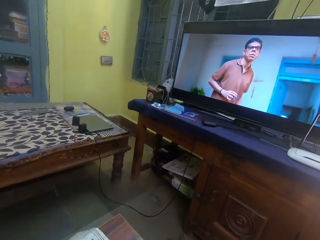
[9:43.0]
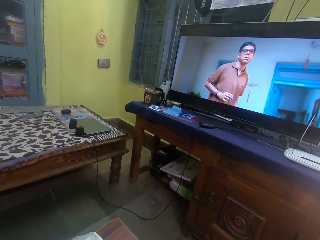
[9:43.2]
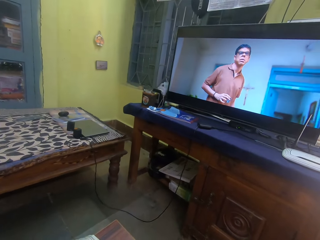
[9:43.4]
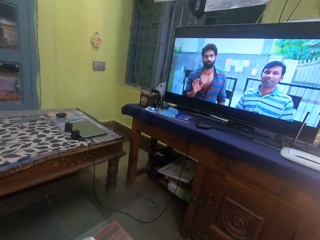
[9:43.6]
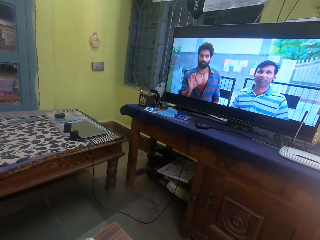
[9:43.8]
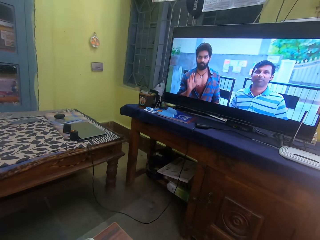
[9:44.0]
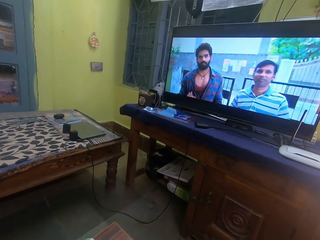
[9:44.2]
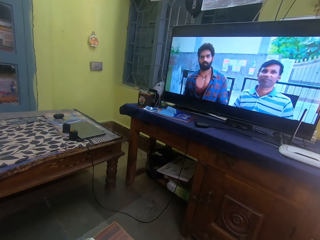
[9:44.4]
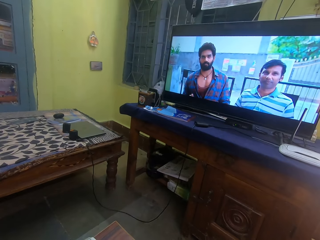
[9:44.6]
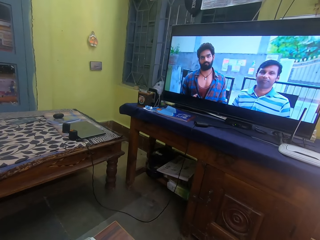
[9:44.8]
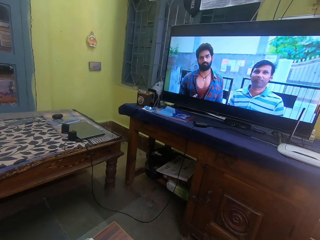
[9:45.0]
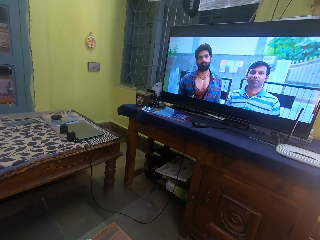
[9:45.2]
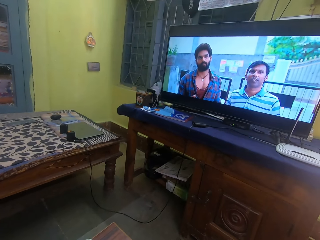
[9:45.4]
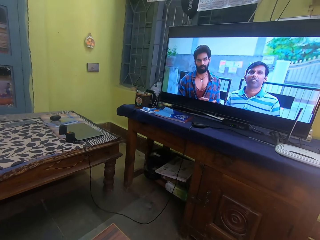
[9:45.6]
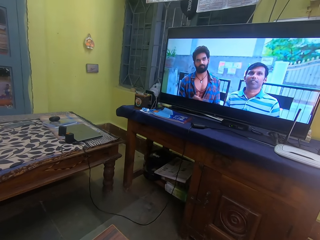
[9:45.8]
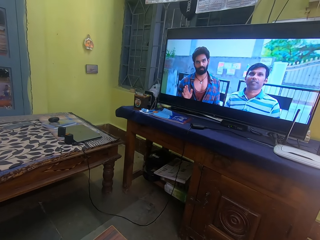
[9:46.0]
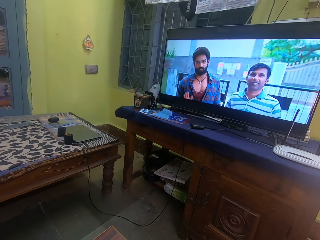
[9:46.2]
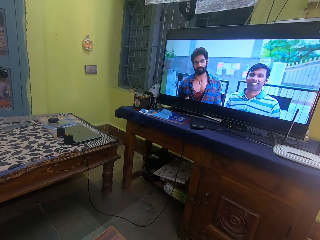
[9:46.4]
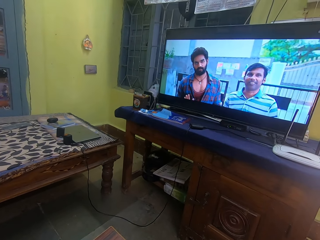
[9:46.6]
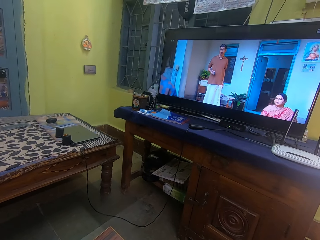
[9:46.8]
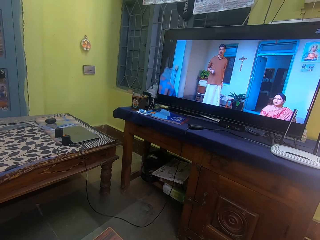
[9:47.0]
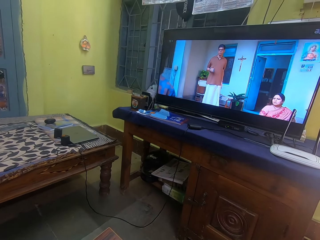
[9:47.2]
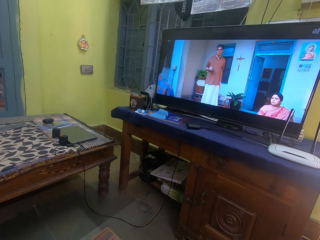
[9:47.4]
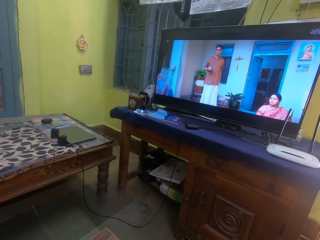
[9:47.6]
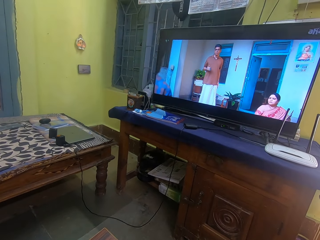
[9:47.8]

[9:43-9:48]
The camera wearer looks at the TV.

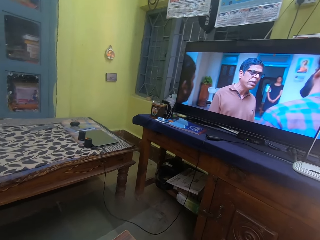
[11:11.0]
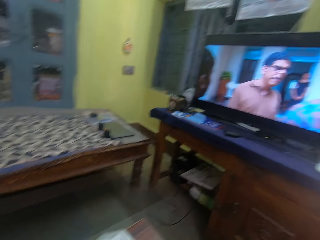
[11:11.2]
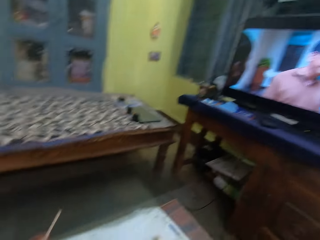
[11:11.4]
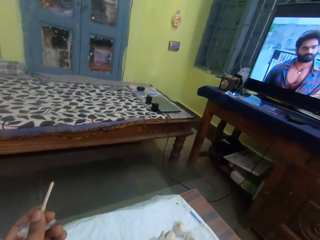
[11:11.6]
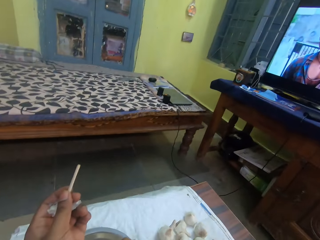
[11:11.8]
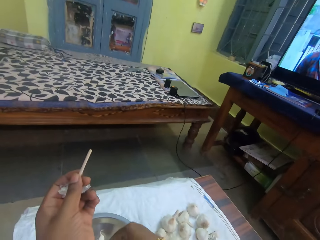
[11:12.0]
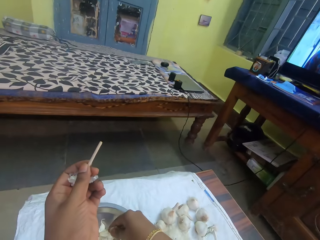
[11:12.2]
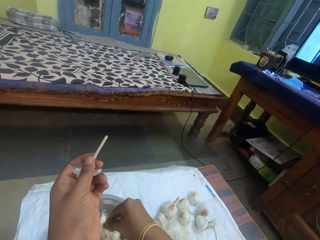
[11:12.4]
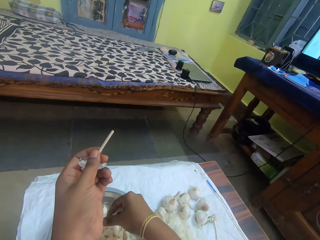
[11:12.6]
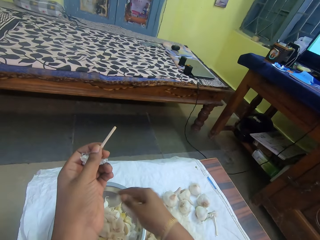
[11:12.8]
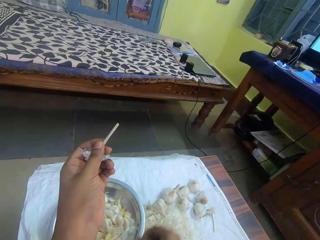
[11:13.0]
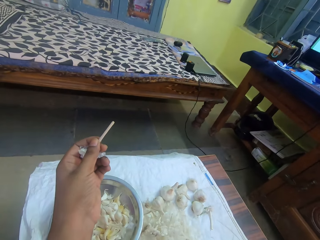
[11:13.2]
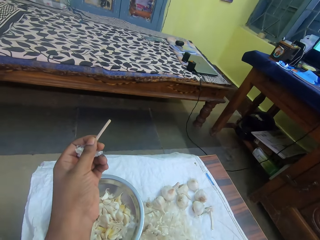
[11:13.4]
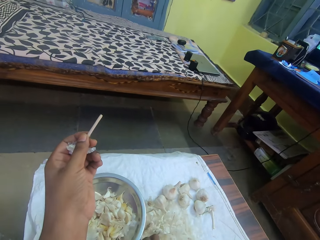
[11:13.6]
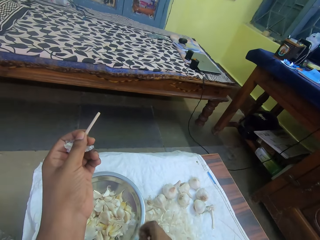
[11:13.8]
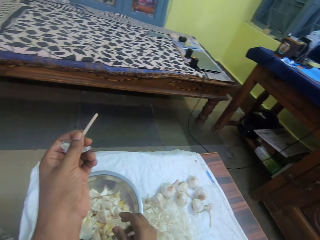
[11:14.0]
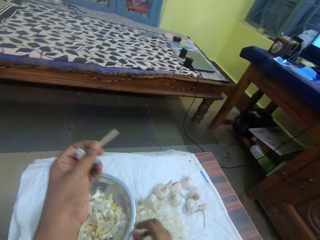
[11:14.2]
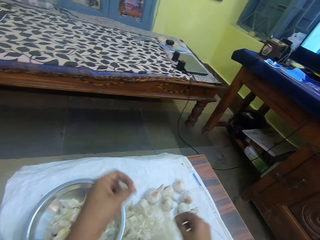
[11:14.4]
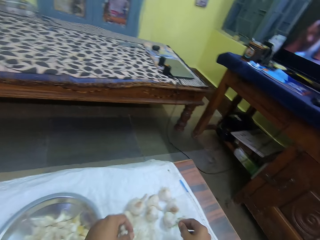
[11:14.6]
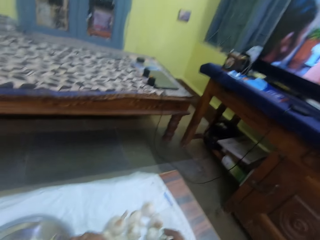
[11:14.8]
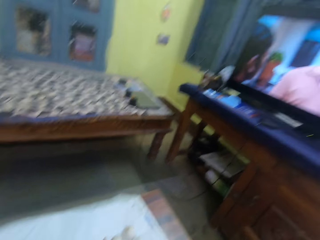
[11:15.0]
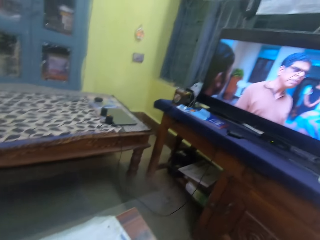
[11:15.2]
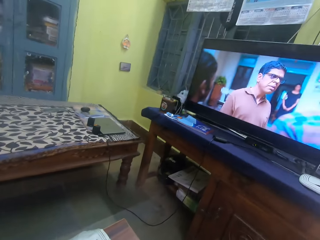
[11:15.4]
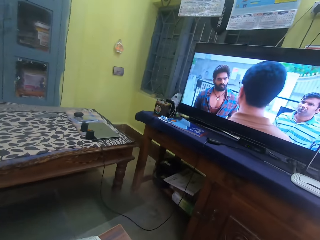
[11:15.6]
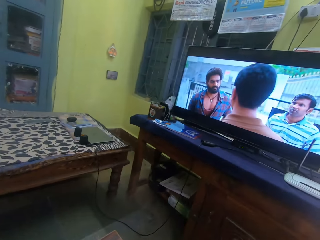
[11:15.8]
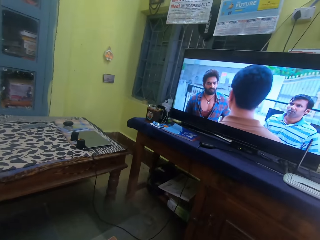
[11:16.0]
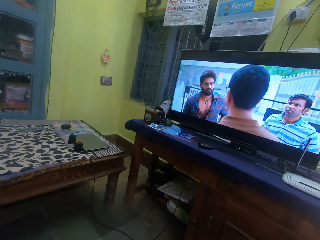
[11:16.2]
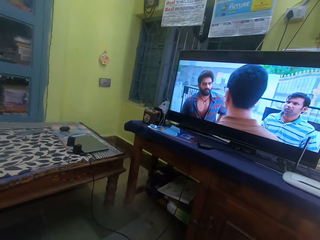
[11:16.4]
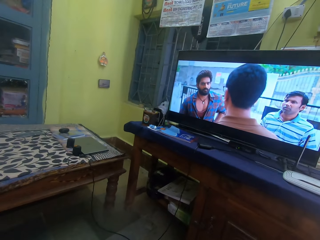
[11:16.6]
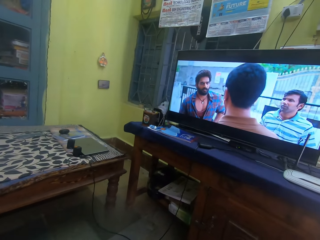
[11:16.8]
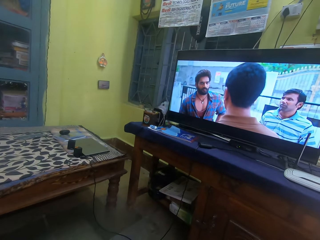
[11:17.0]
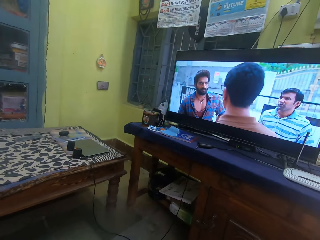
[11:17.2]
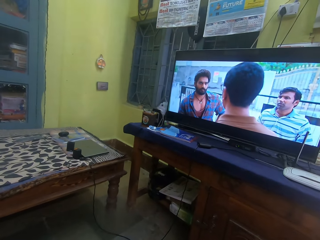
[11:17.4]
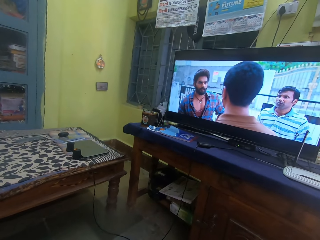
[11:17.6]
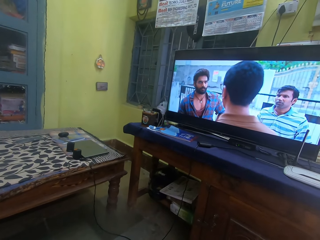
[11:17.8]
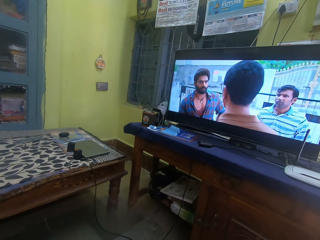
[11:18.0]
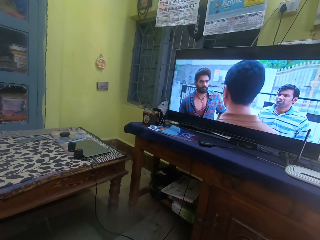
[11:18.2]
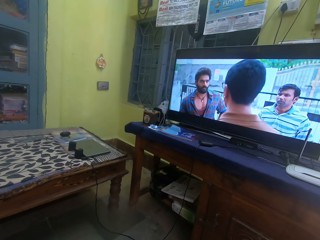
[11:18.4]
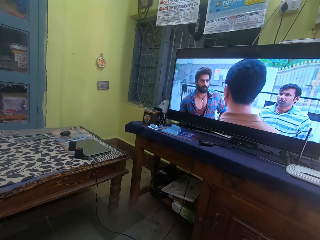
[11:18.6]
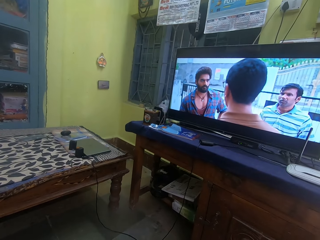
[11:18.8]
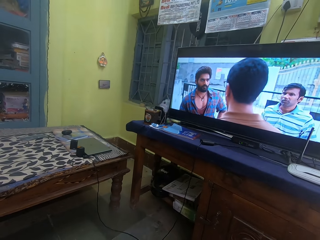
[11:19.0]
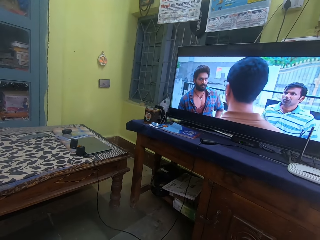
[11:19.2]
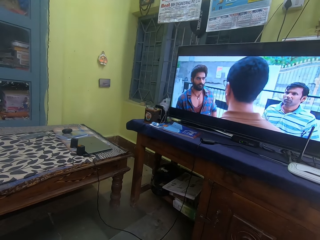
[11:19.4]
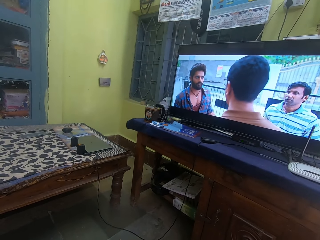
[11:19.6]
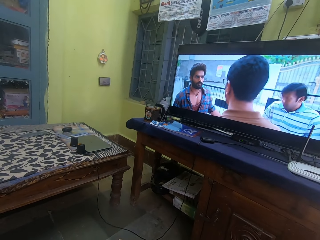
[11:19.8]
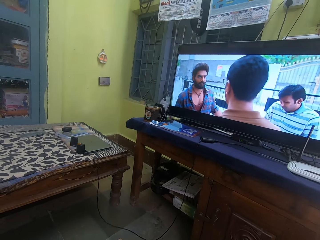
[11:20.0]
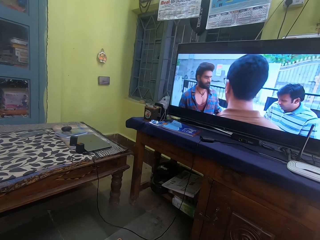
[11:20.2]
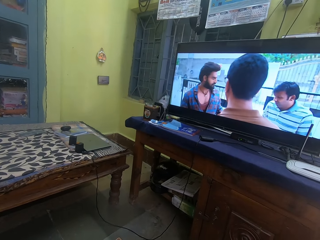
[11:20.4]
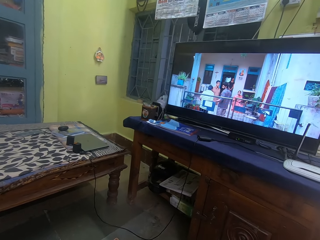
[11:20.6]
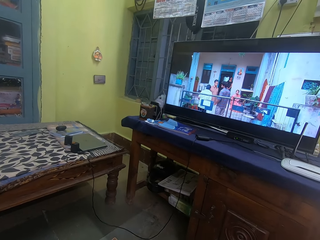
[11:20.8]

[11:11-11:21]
The camera wearer puts garlic cloves in the bowl. They put the garlic cloves in the bowl again. They watch television.

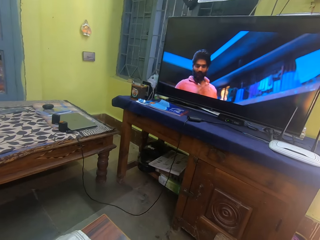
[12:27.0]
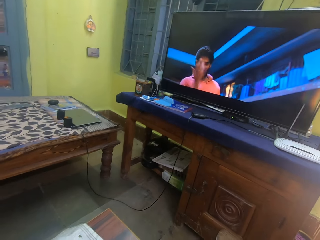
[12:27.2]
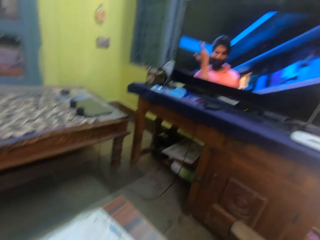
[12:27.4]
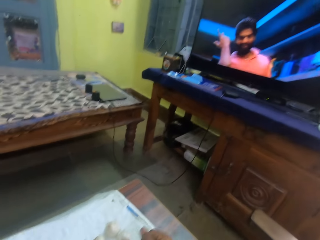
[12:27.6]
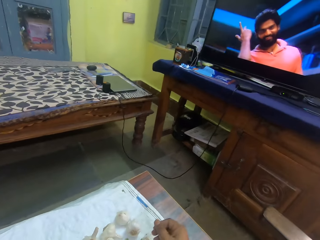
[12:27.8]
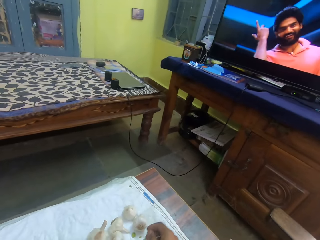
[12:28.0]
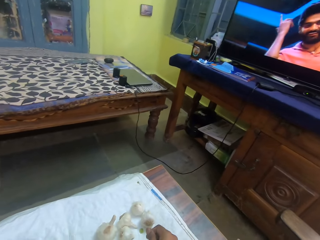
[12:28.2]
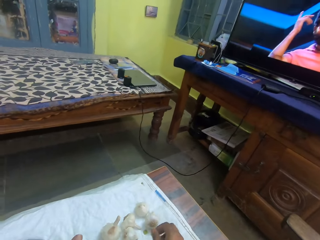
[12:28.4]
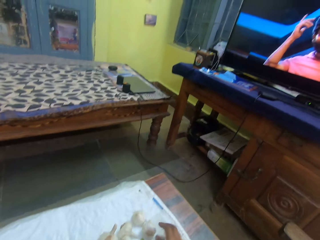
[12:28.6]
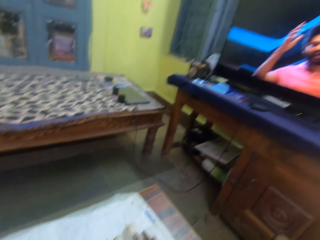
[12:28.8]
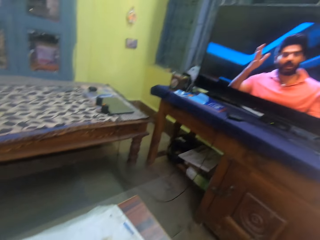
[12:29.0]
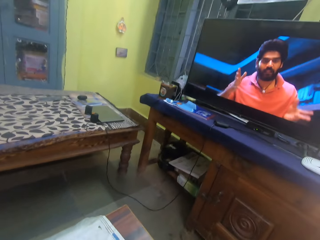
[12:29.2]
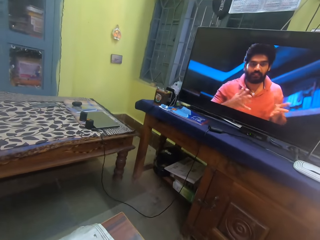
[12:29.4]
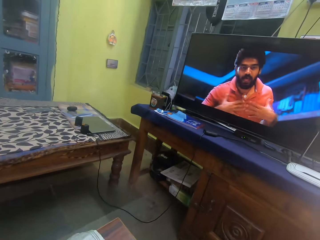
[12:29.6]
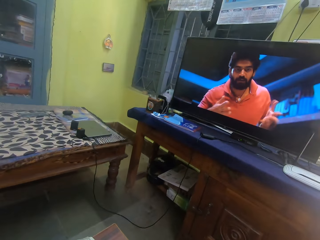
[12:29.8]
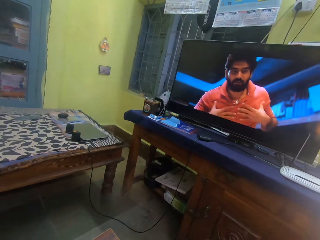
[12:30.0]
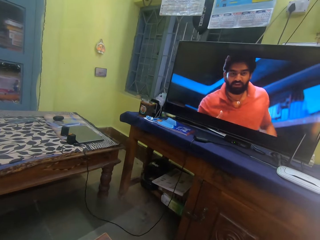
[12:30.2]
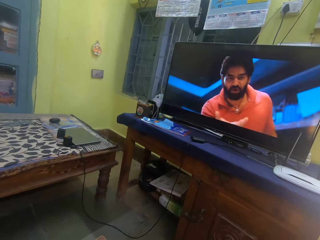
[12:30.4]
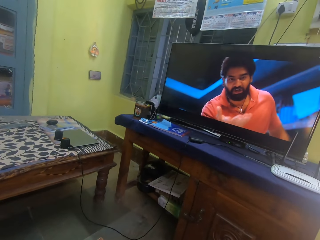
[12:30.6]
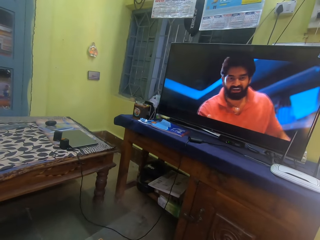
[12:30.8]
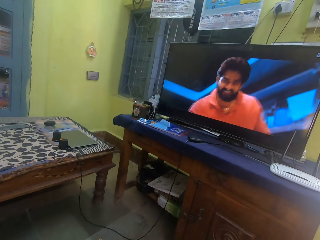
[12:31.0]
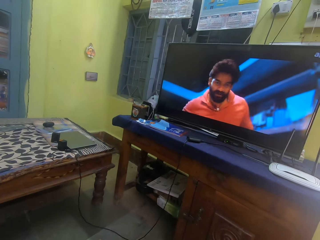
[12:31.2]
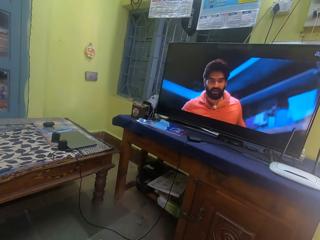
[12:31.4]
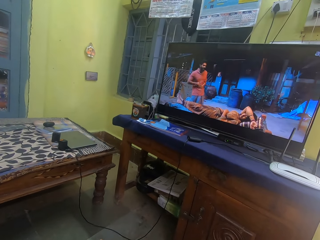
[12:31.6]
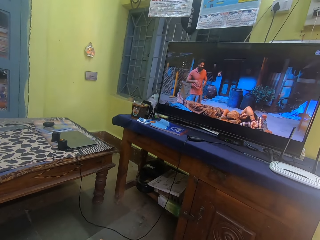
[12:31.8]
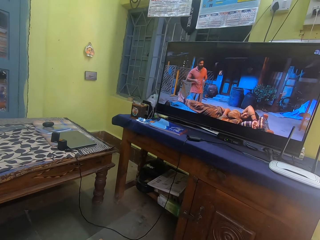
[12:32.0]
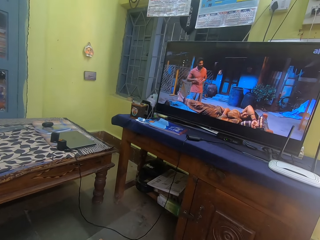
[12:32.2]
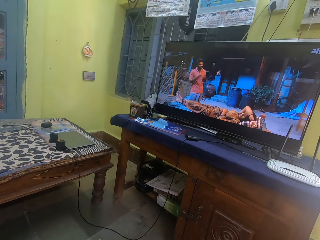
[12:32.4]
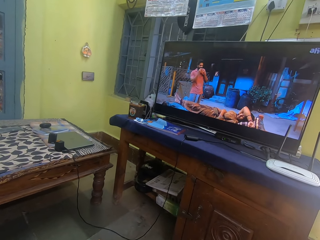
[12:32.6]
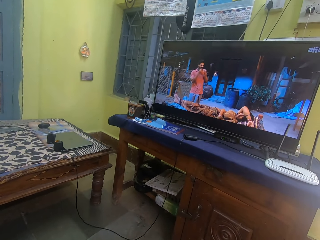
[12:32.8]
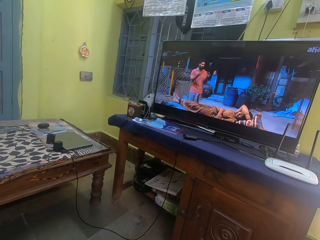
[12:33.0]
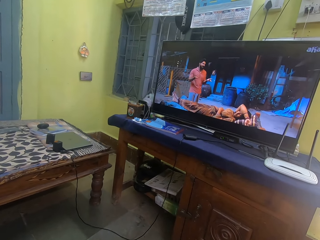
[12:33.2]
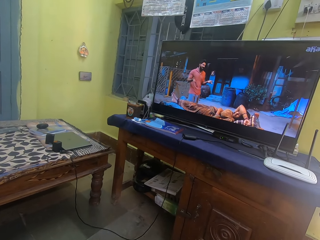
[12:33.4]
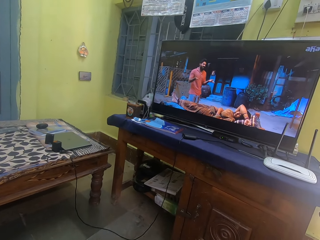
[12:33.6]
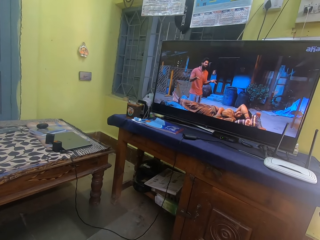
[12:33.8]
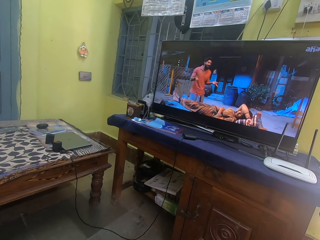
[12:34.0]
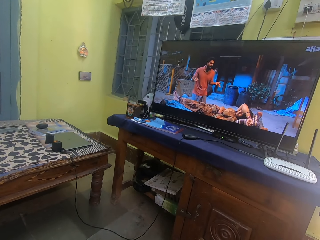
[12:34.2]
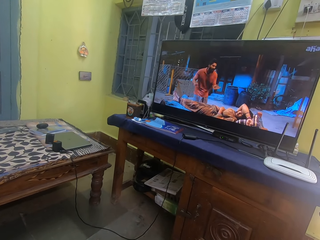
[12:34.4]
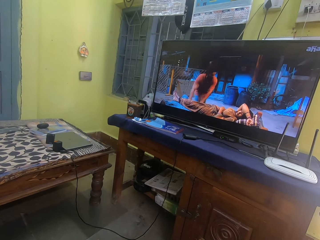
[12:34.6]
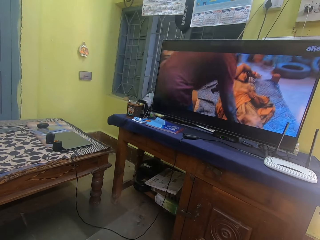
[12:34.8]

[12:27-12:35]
The camera wearer picks garlic. They watch television.
